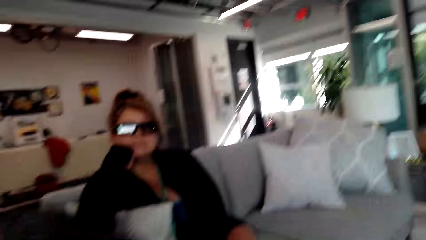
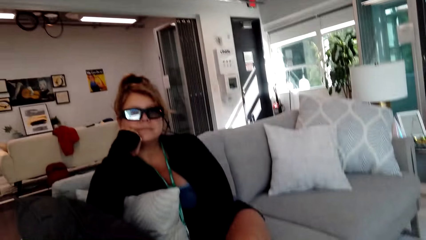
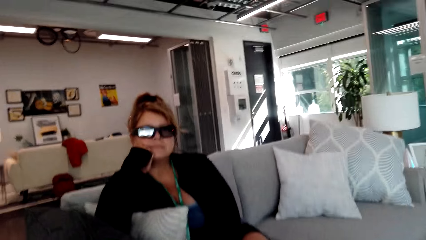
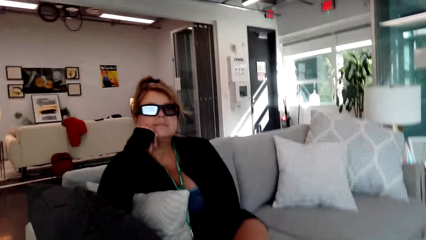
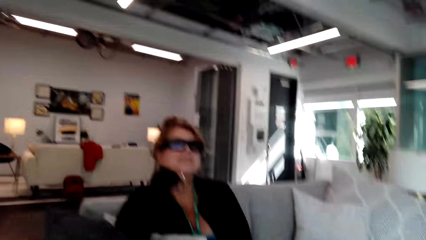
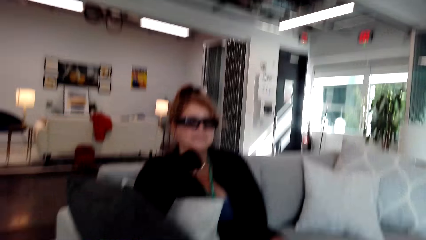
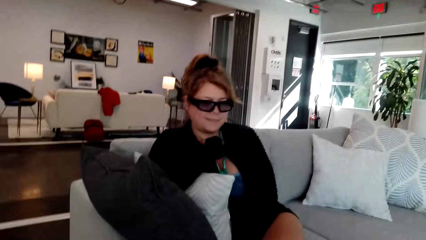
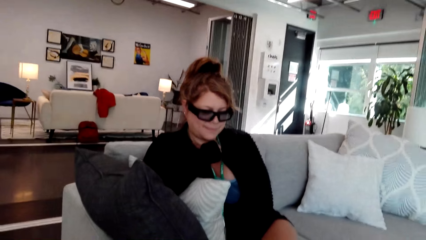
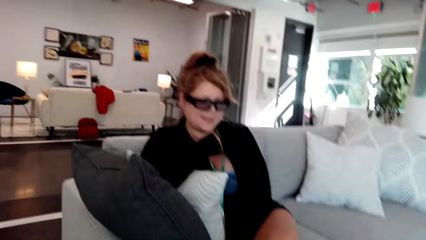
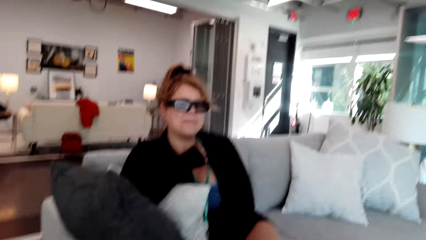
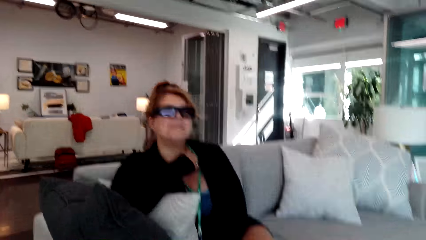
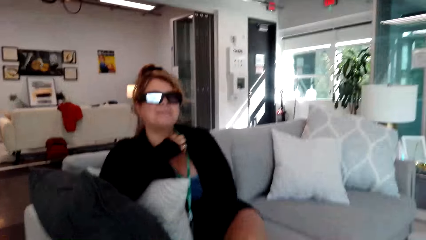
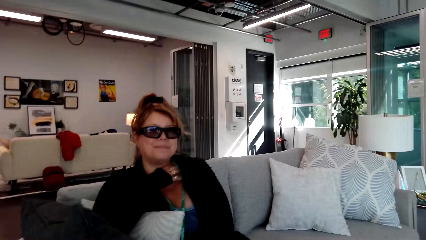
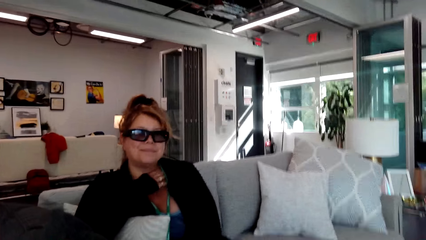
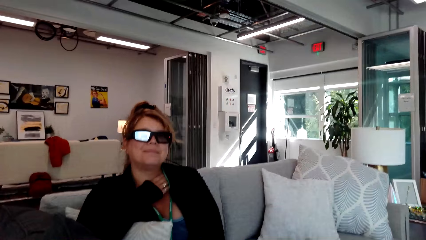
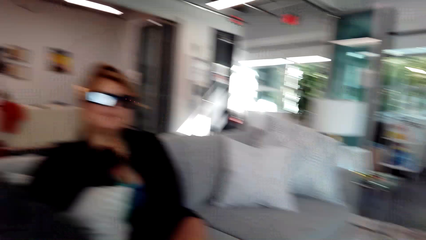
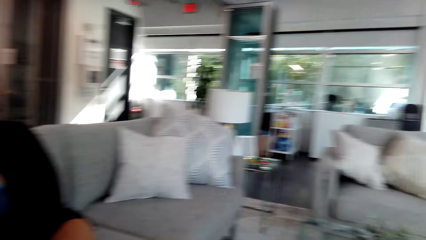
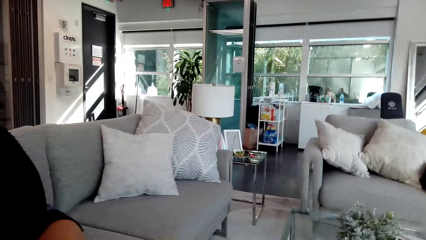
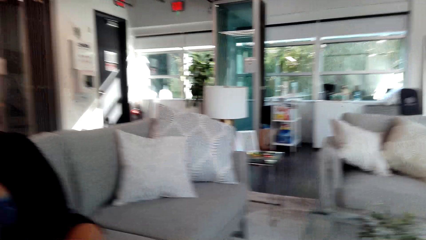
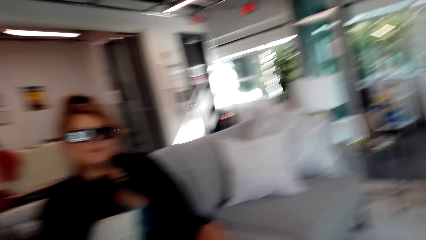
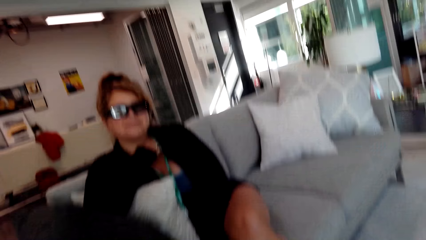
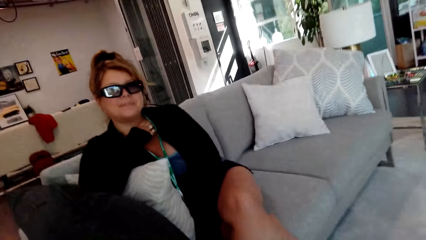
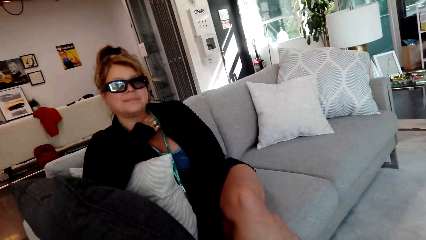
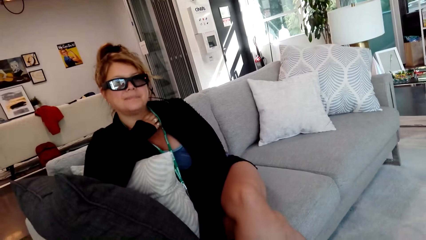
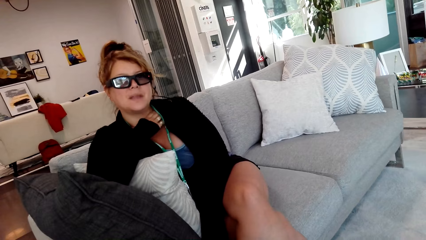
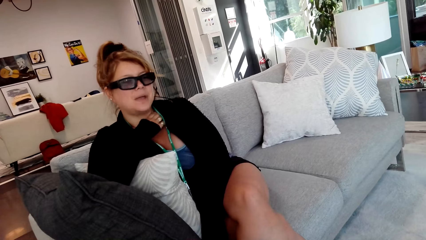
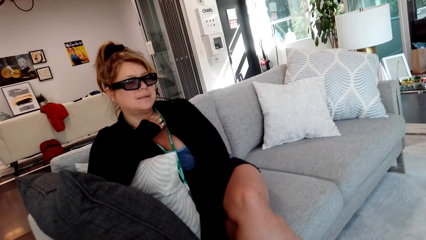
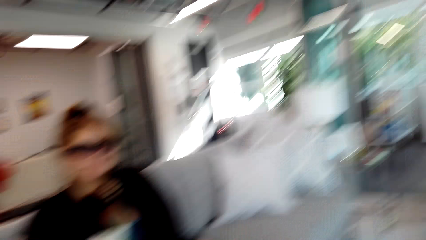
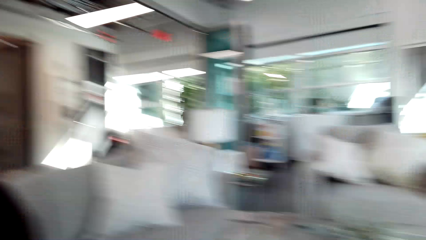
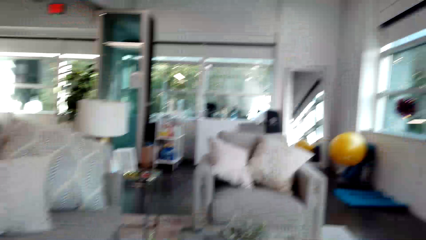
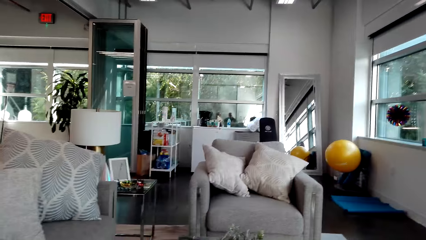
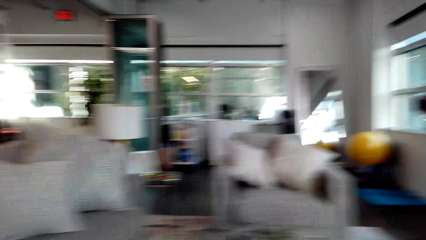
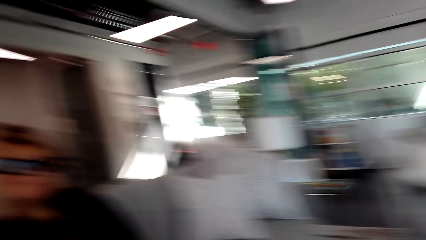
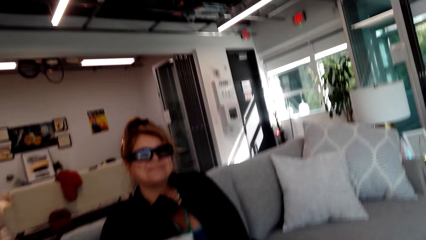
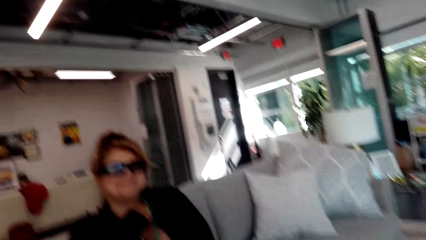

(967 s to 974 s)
A woman moves the hand.

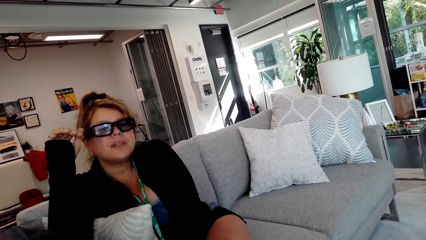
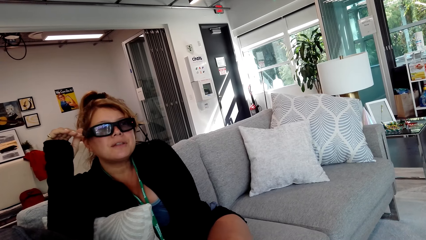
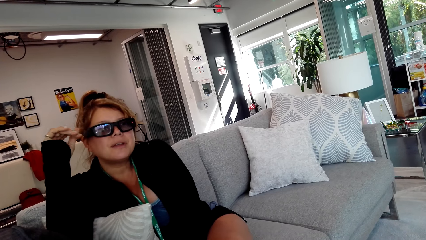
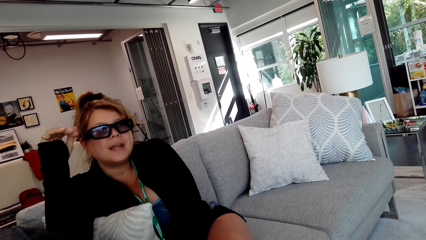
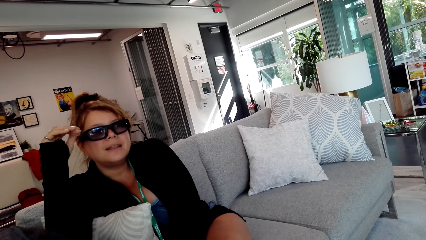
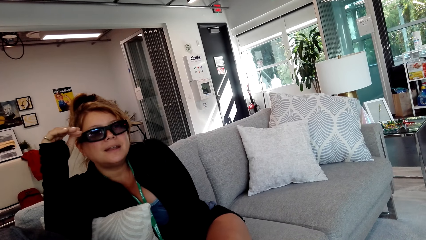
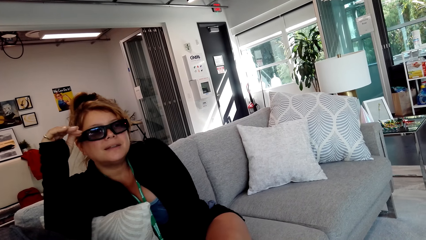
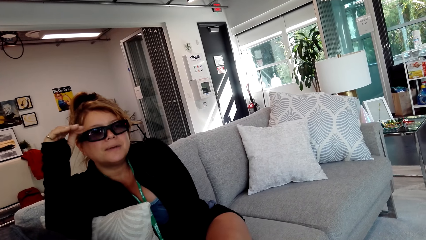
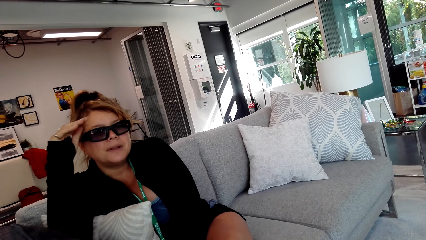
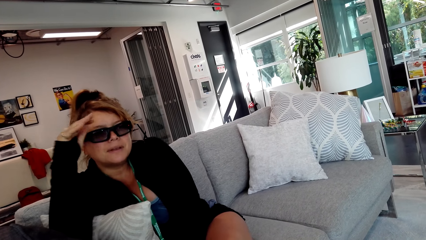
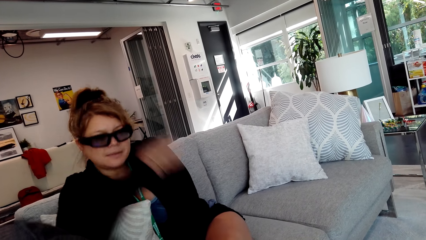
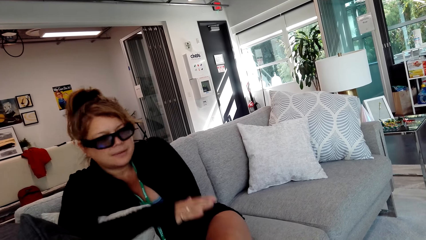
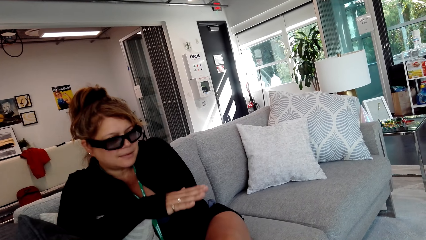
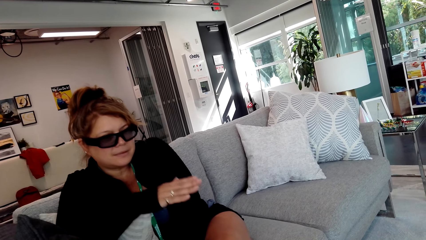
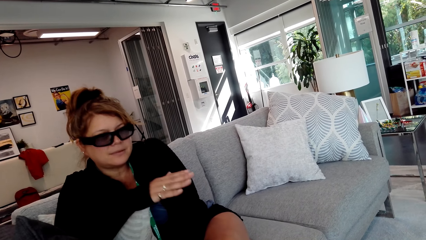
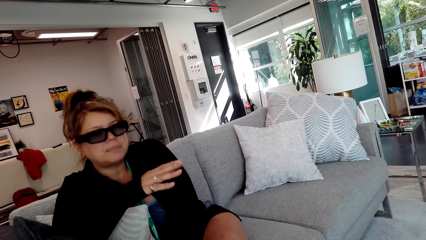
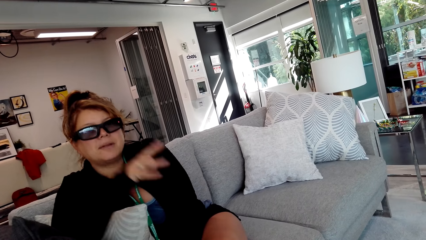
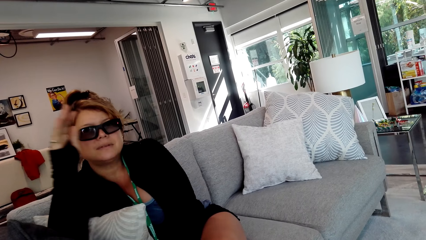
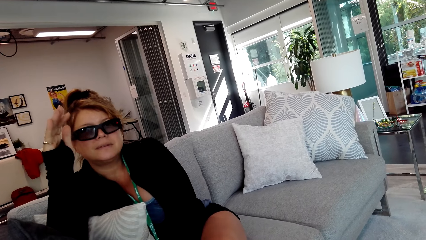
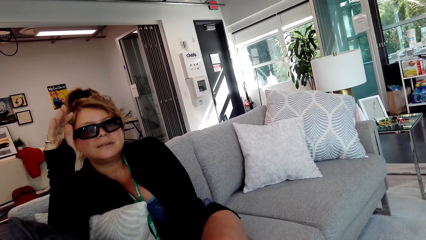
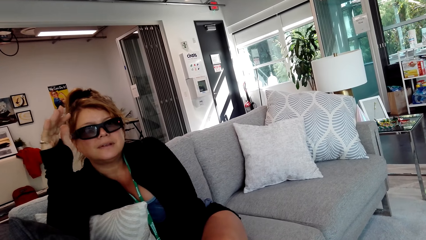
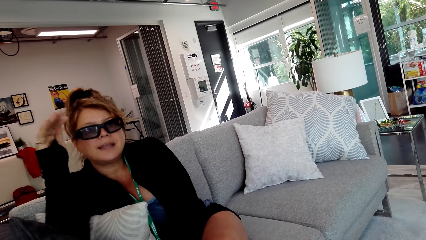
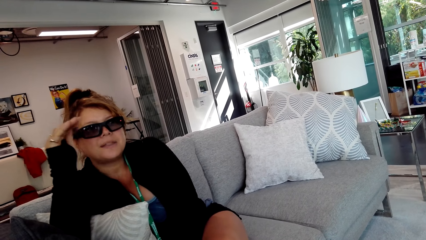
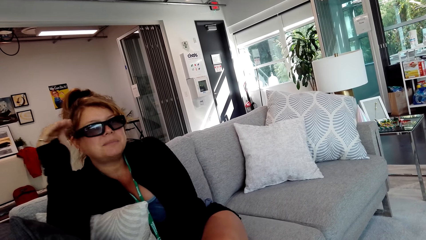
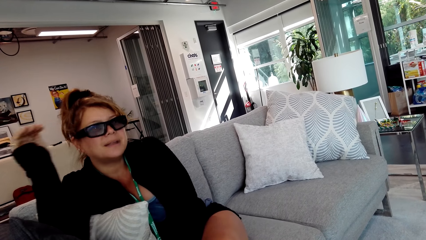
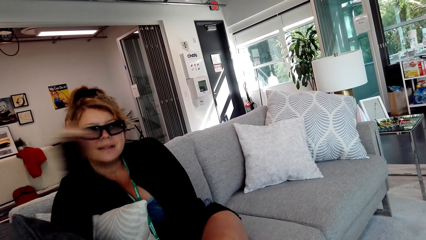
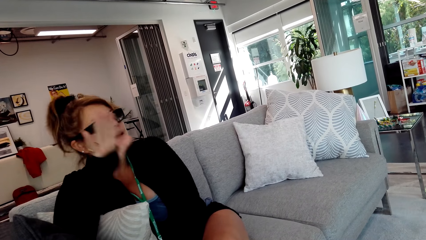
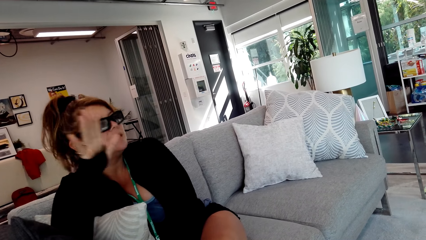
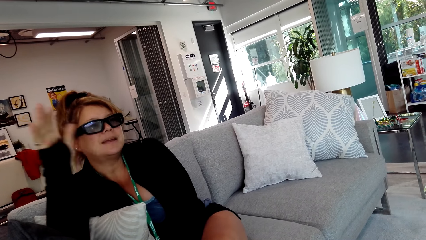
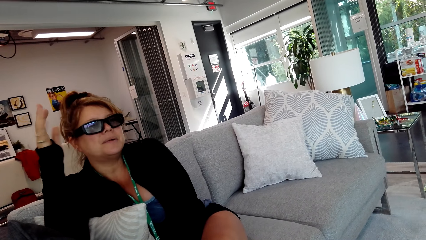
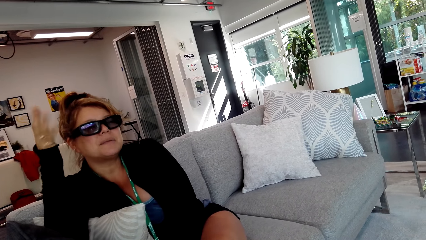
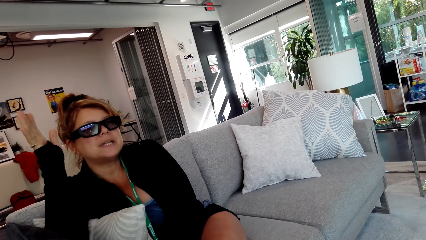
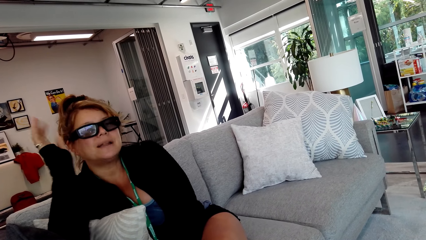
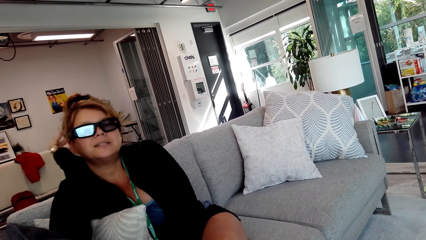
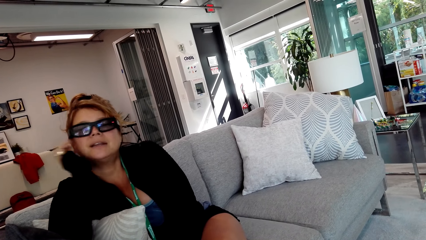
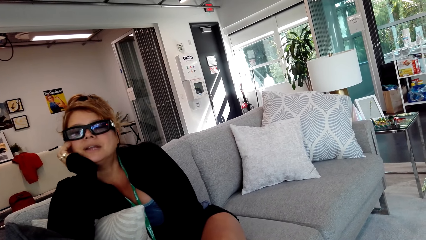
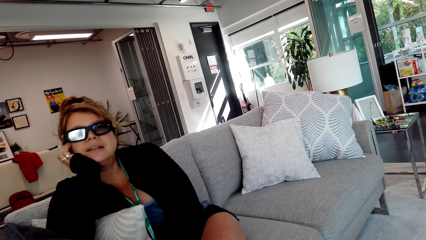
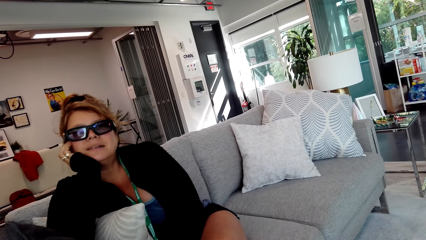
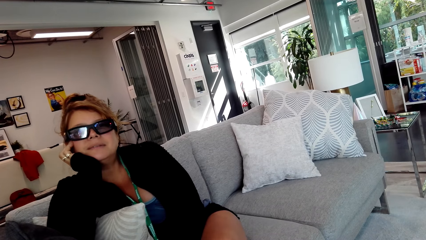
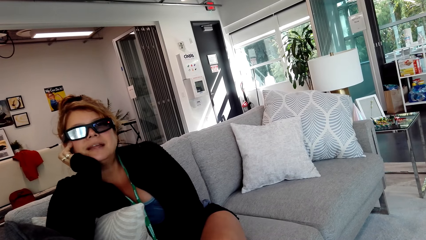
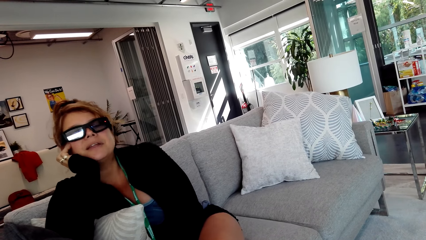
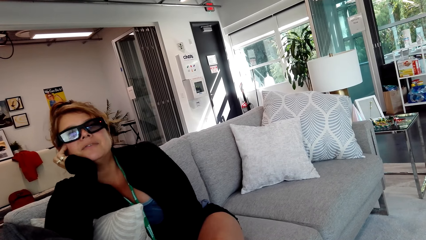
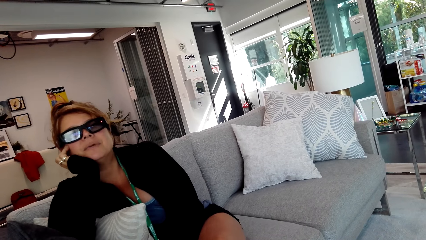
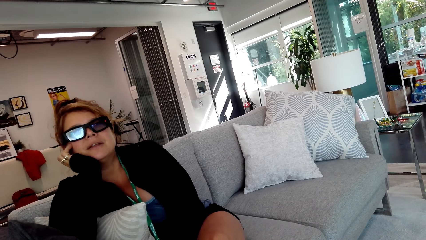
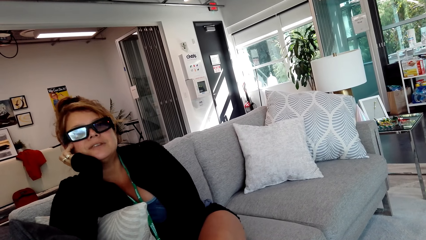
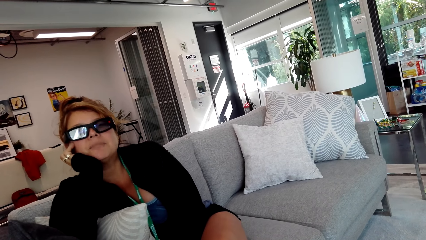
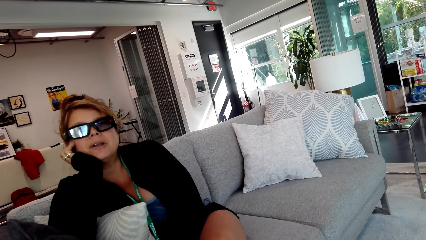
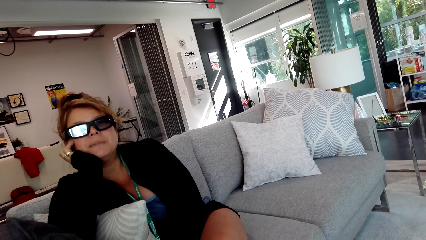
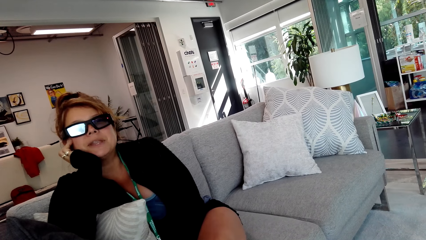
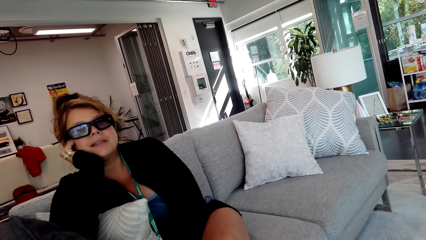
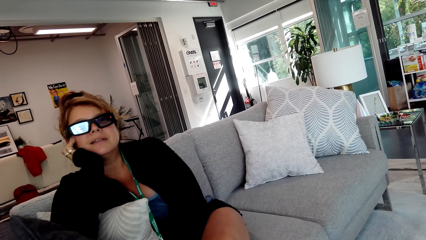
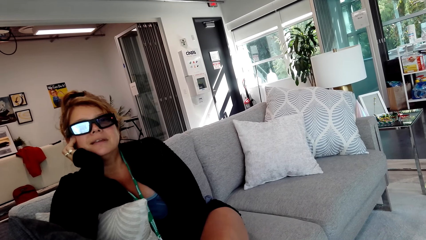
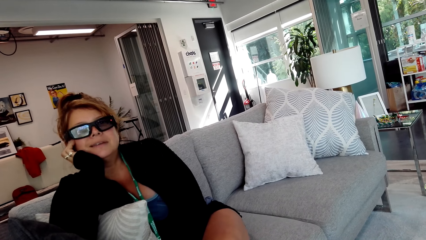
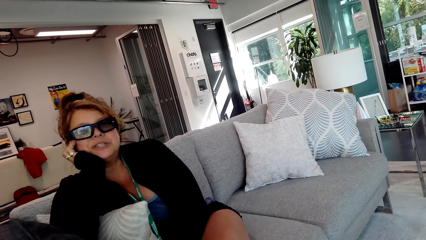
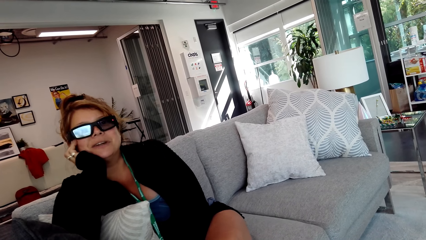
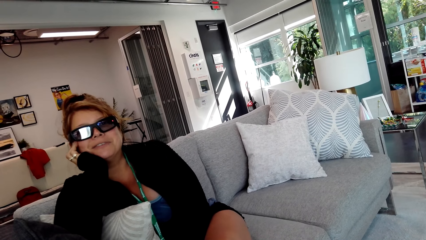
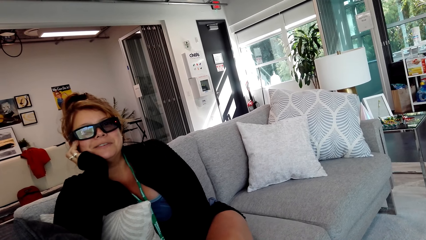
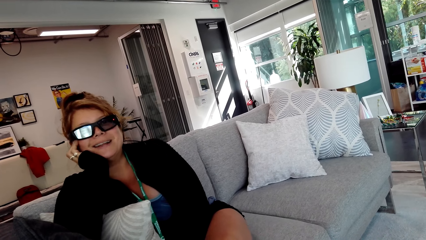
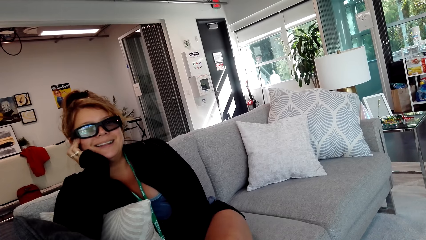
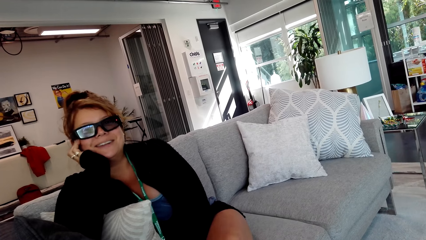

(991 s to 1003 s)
A woman moves the hand. The woman holds the head.
